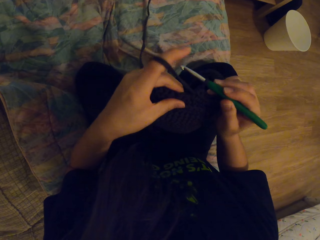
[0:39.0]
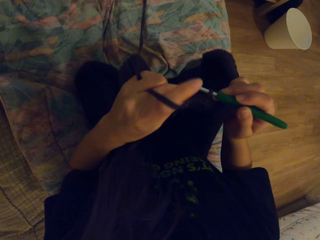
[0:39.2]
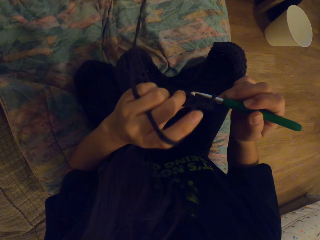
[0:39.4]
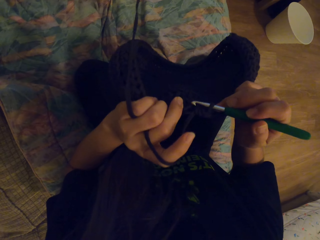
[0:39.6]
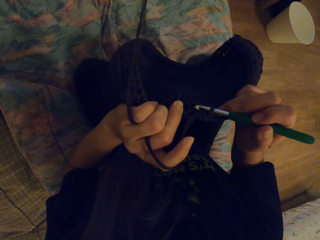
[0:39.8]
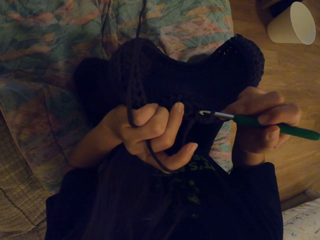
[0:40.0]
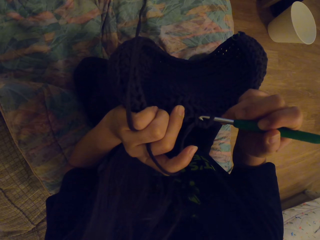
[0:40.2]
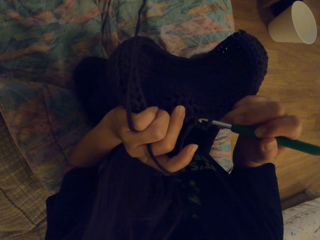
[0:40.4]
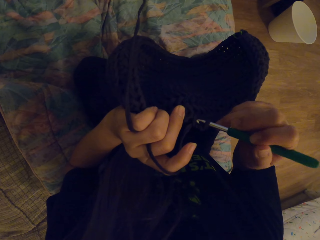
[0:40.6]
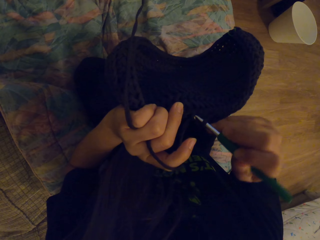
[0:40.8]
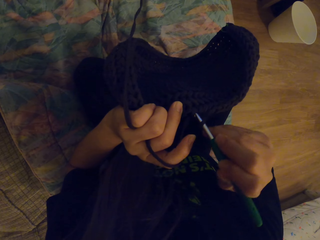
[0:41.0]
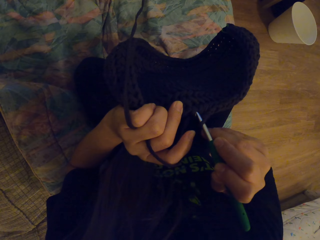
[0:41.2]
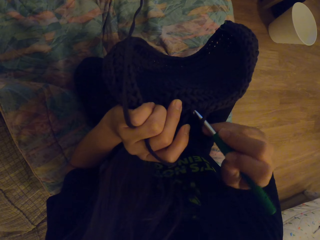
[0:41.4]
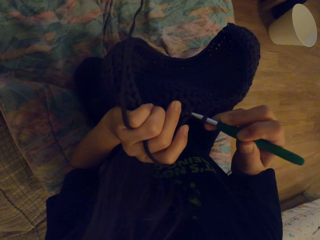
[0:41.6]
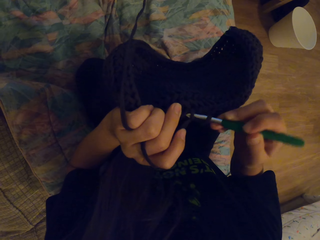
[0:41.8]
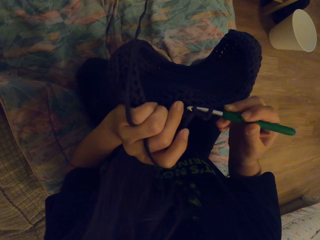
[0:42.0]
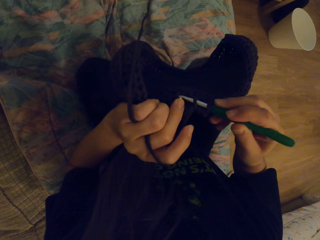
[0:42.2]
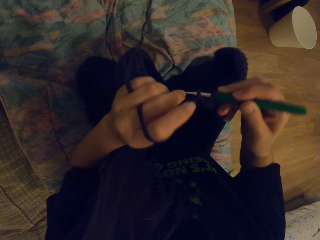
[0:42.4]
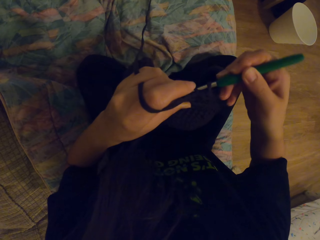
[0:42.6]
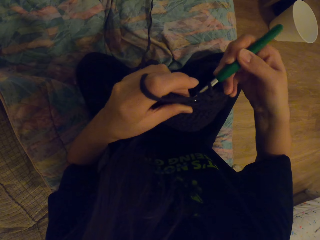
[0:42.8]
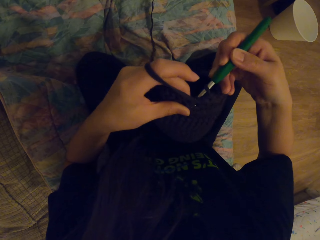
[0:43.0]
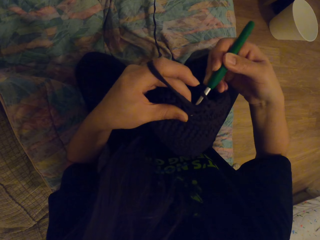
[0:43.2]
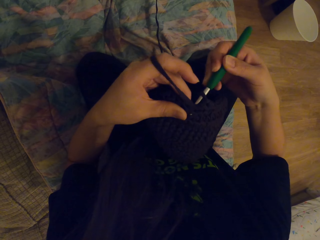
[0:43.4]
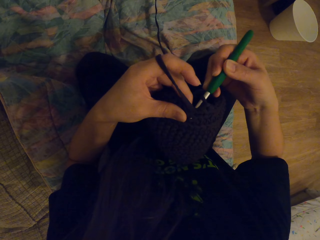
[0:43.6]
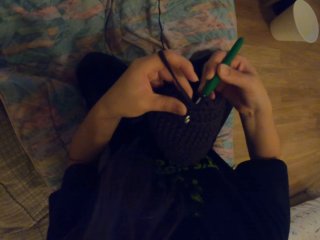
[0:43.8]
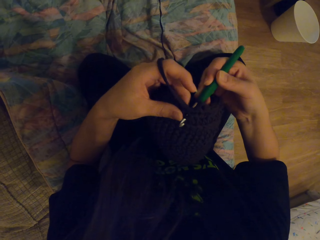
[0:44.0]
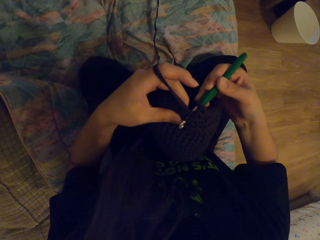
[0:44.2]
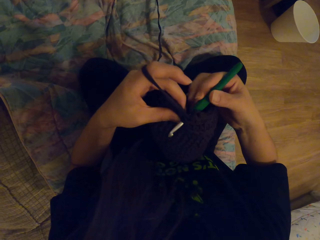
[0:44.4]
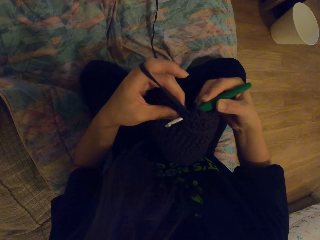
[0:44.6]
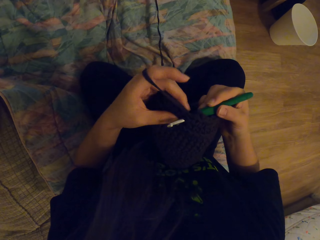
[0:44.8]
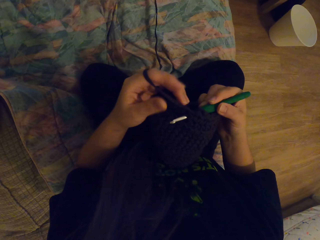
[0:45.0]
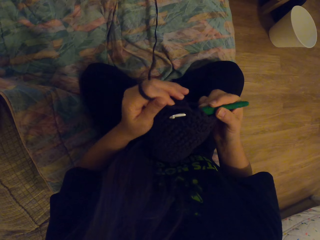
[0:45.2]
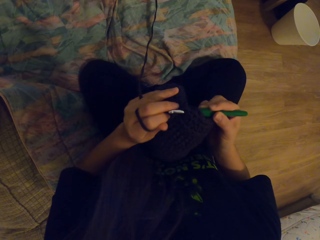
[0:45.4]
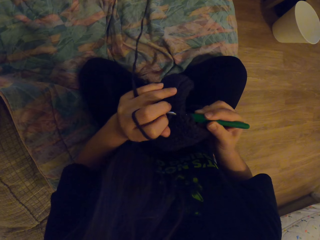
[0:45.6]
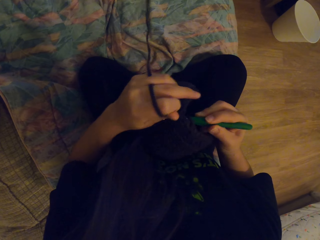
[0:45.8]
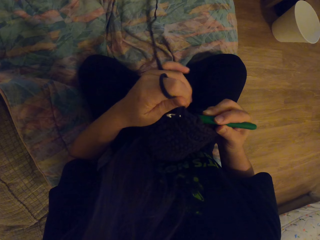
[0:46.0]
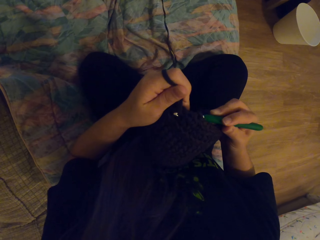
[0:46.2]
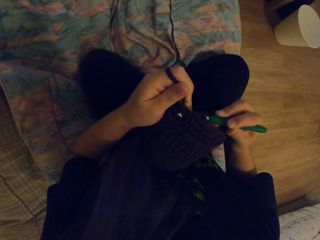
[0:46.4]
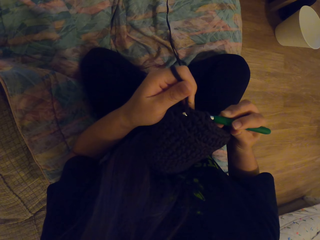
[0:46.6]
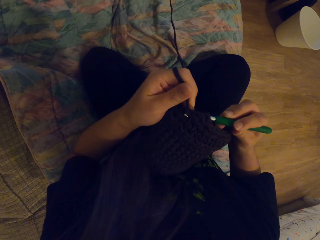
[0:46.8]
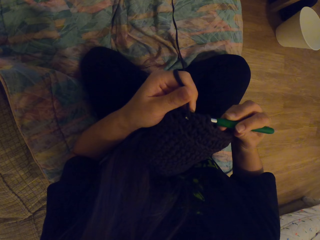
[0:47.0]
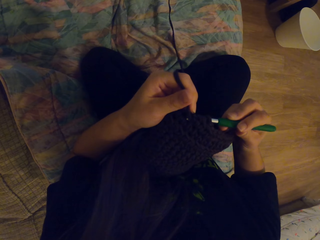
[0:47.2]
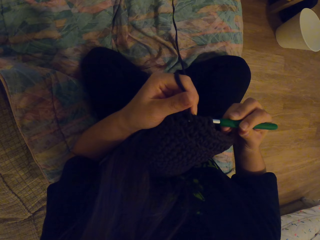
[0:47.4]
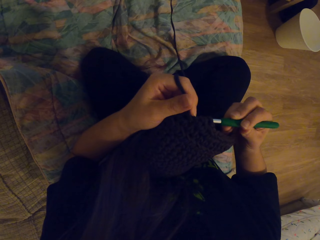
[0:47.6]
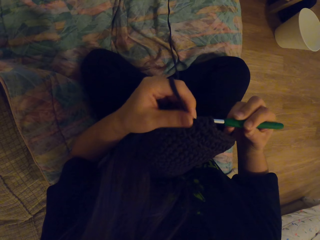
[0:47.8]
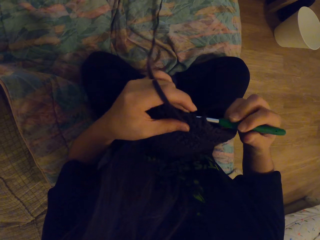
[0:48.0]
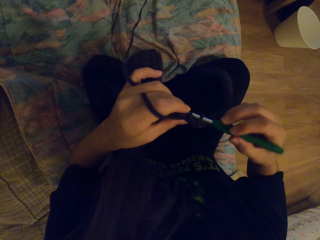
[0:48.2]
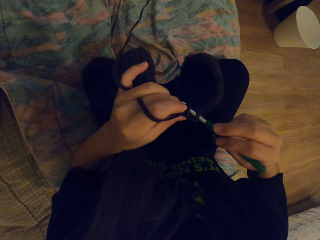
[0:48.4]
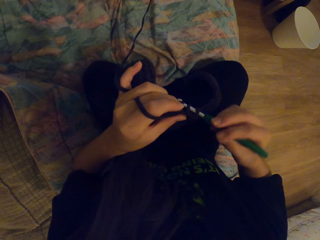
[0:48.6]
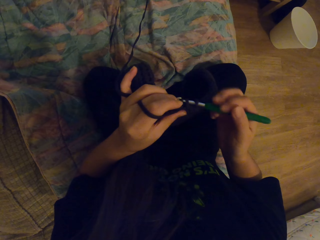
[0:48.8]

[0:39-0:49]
The camera wearer holds a needle. They knit a garment.
